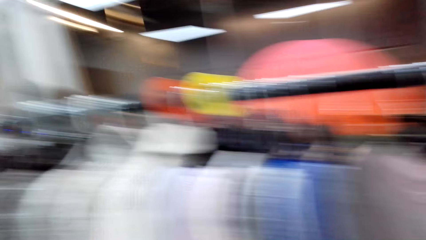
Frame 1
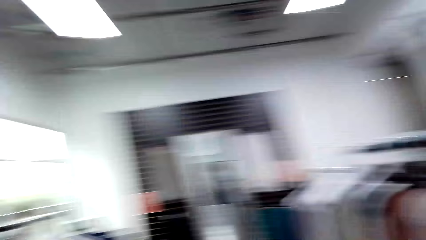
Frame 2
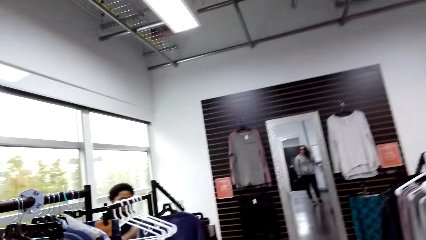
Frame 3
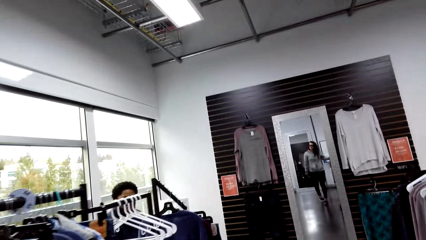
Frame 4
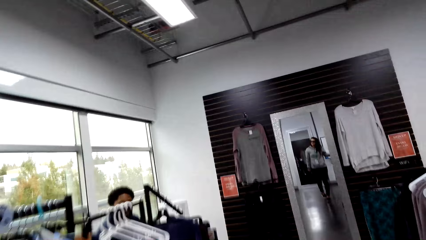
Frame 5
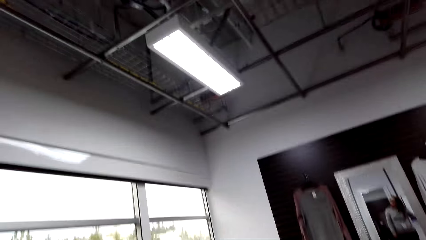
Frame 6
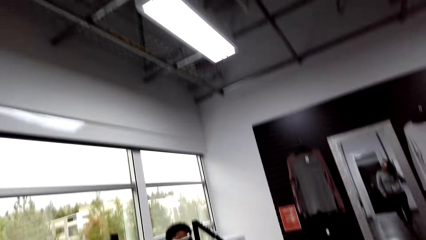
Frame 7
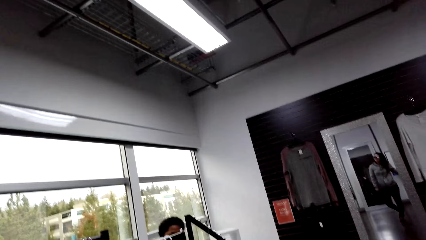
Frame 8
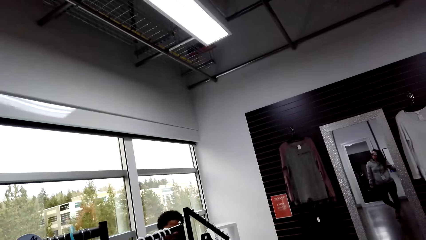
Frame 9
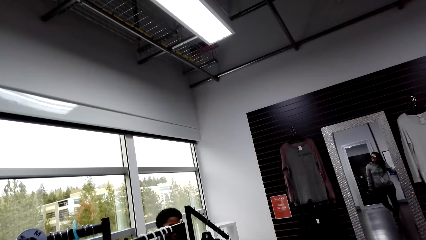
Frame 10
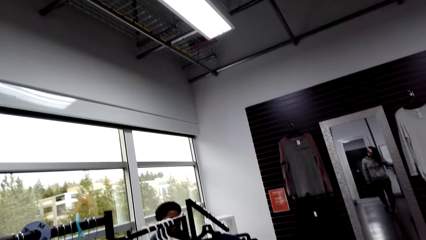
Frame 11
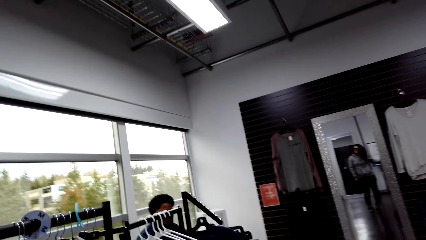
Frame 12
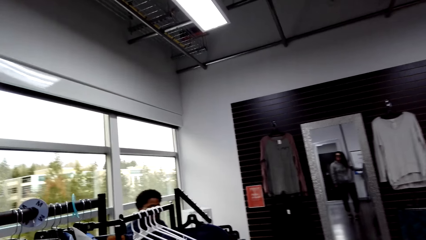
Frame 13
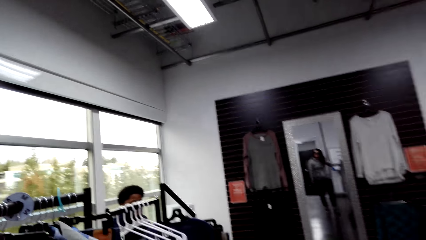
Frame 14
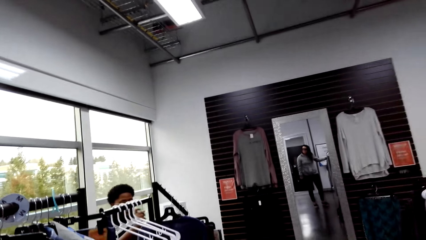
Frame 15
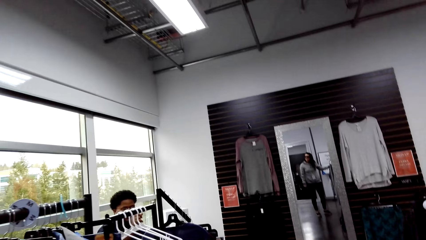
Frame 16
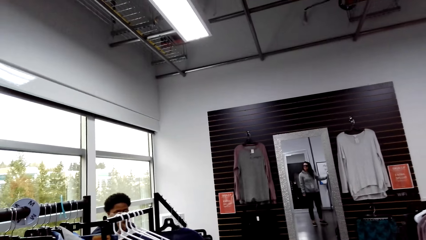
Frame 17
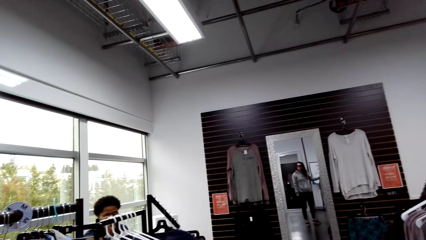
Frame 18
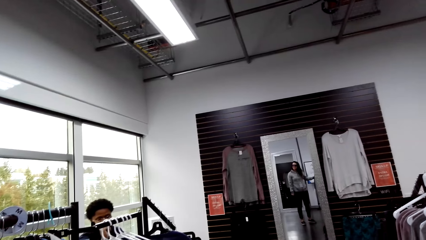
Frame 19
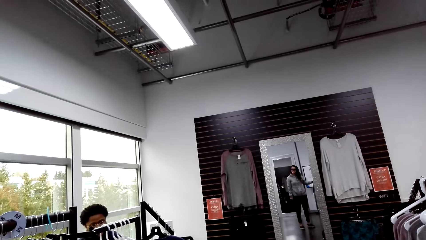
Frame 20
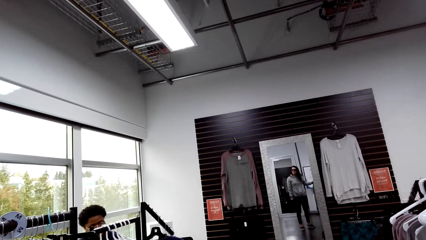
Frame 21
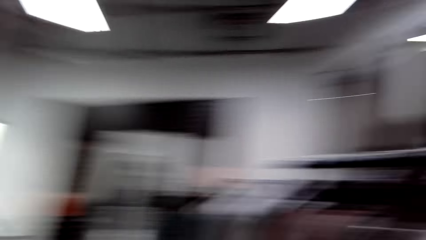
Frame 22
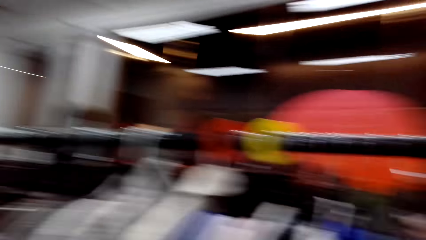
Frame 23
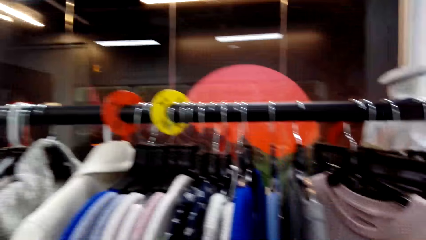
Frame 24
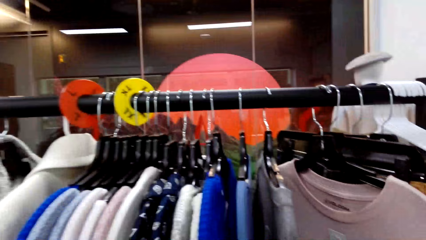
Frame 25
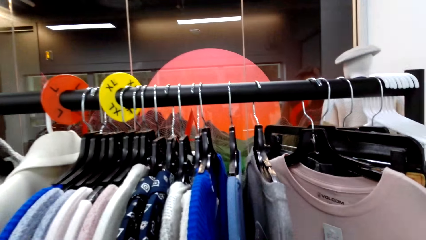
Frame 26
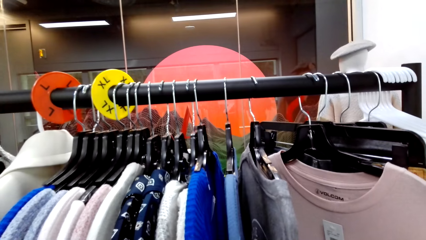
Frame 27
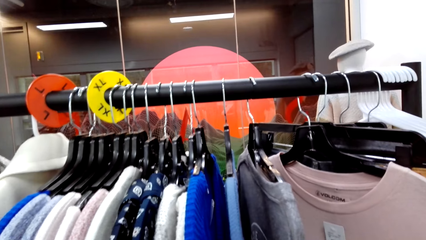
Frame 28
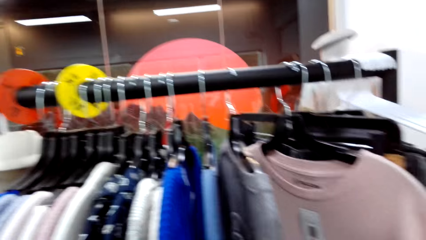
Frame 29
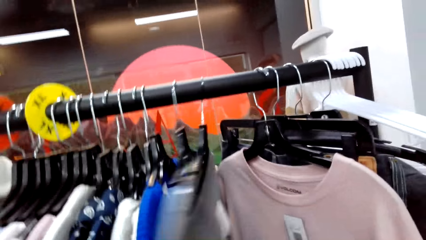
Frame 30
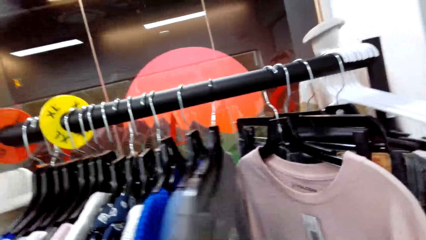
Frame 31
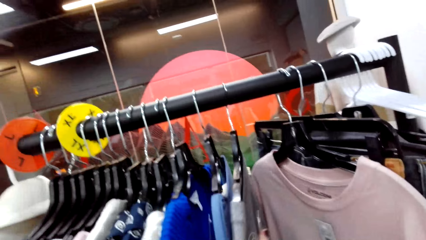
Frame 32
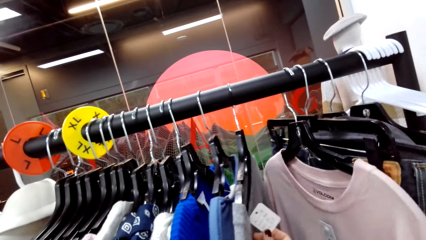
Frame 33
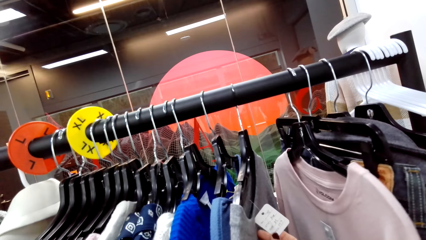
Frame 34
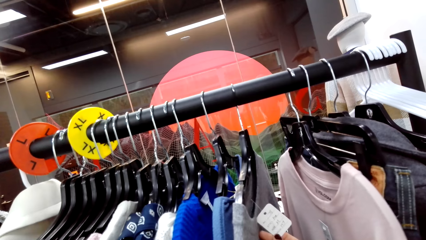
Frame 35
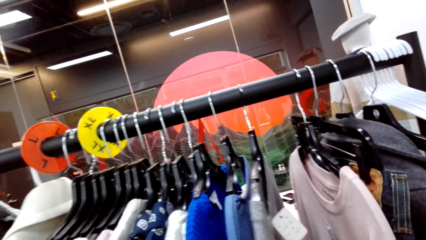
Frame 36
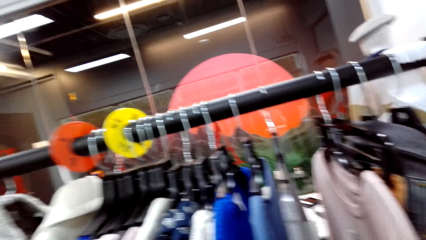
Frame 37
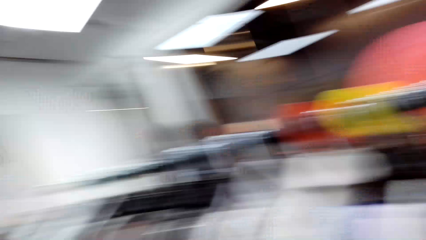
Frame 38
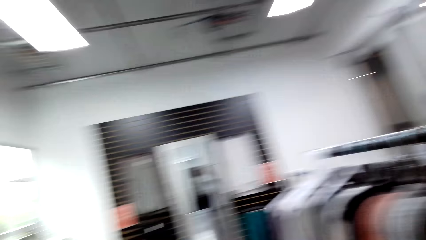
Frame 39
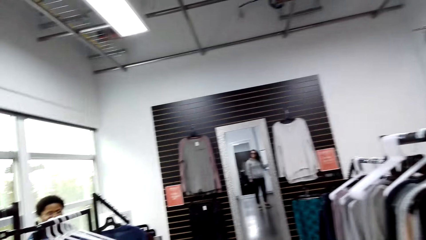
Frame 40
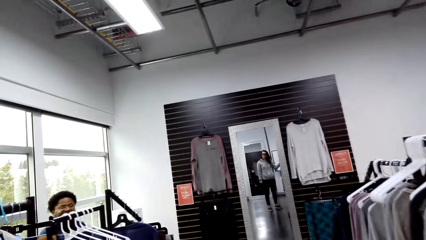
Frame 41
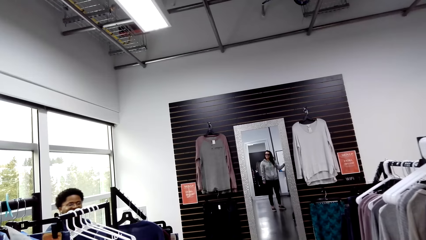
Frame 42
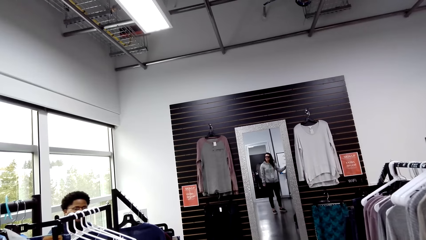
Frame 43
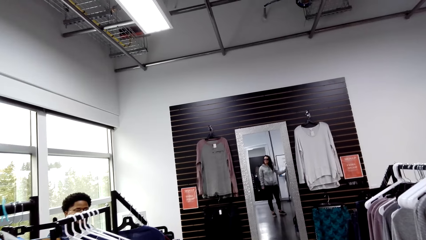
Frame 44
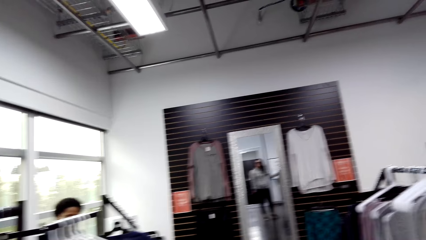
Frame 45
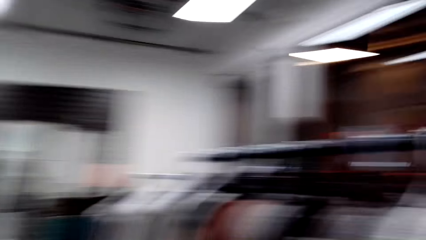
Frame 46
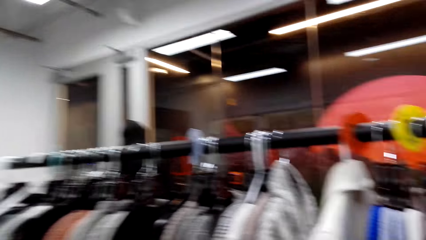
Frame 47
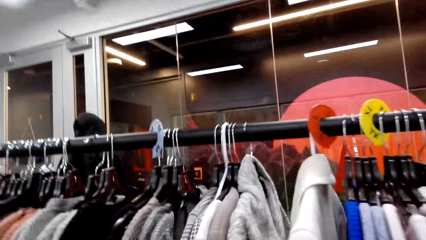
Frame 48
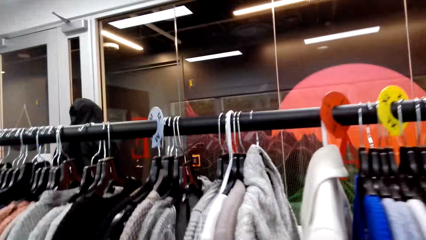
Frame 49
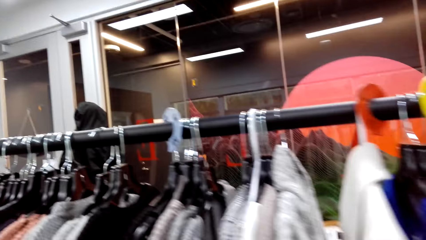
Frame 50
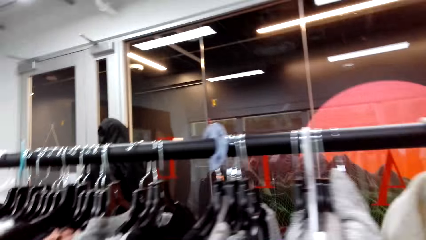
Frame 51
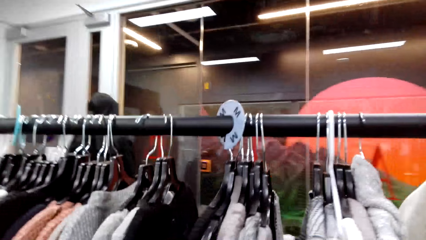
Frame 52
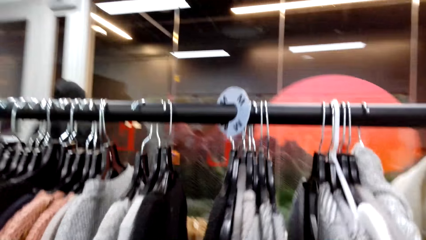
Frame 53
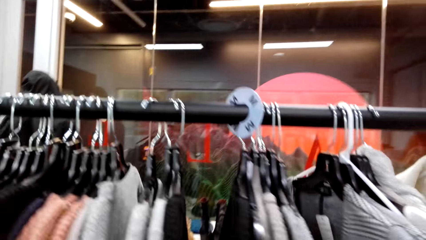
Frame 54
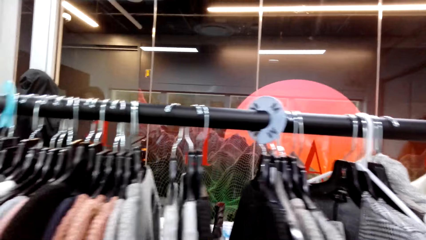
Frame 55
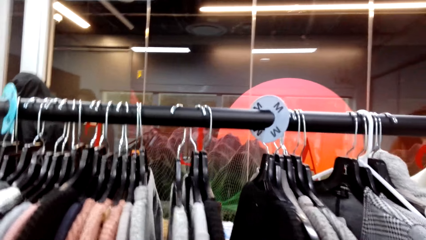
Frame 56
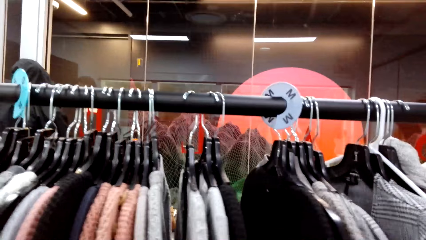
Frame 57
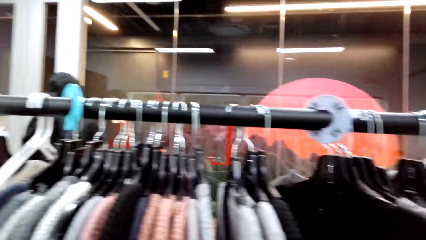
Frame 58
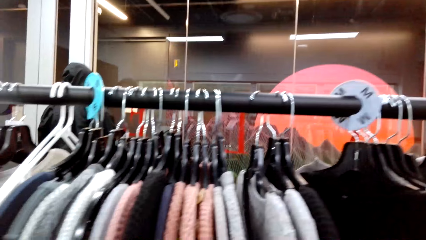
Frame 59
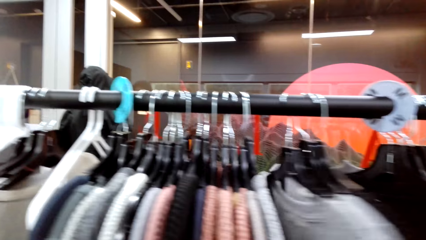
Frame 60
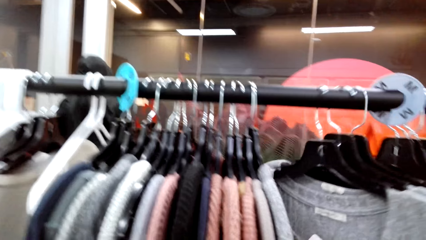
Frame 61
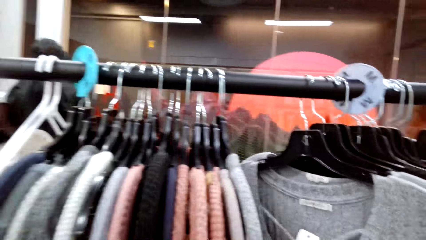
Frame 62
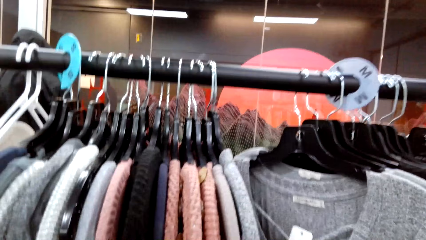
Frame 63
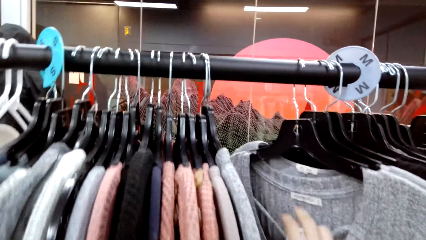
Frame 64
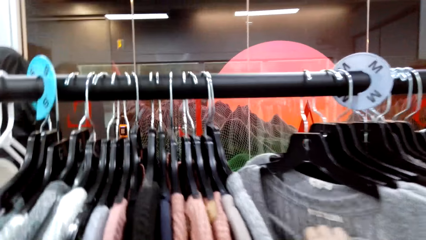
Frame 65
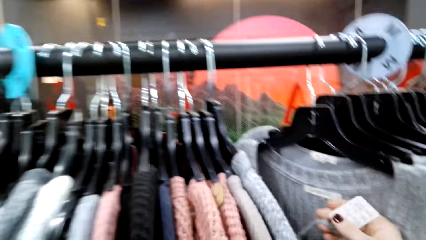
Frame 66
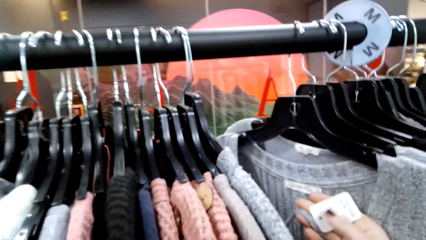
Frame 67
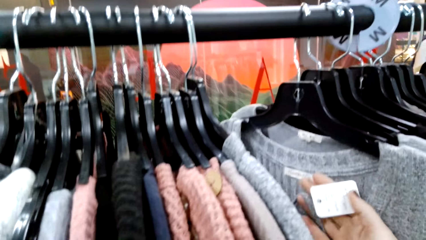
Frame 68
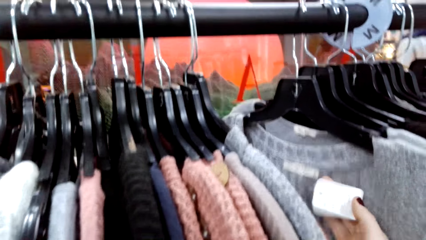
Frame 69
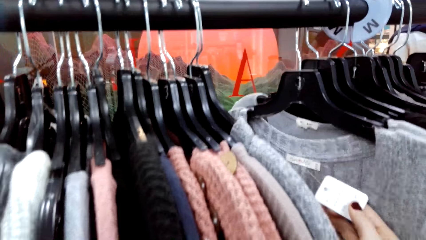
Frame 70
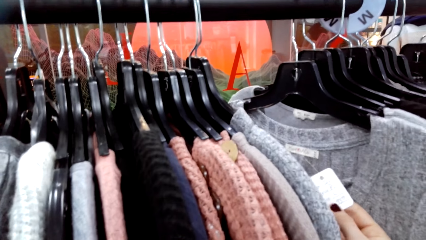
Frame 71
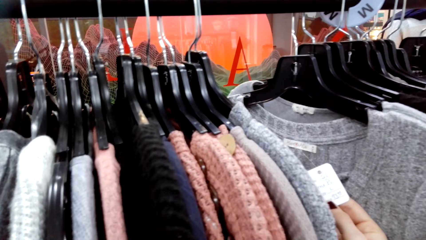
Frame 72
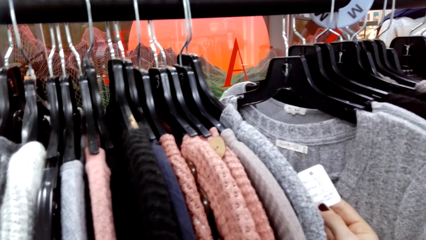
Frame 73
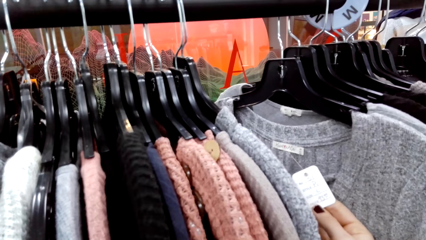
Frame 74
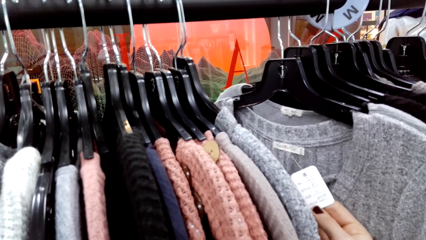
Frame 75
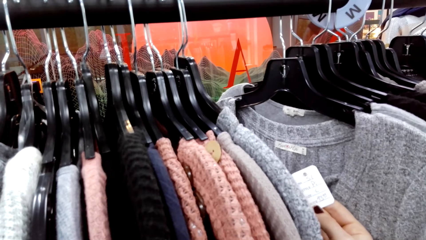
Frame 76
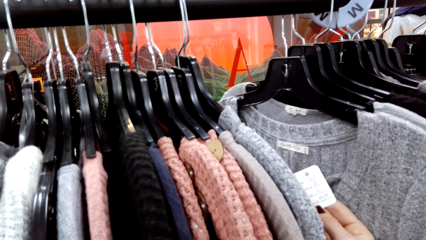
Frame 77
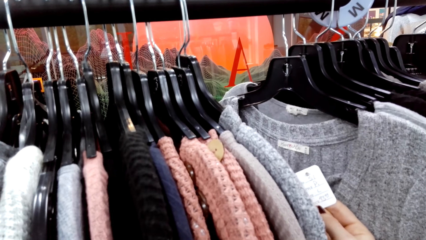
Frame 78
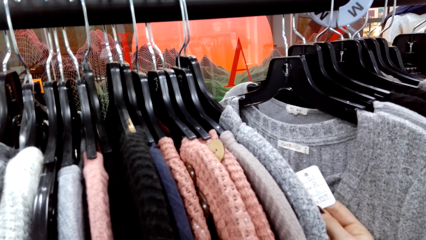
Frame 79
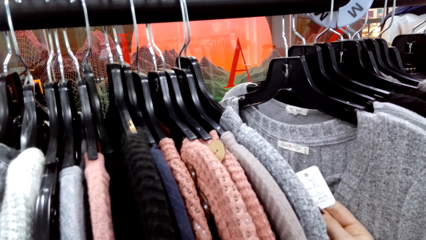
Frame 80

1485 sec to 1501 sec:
The camera wearer interacts with a person. They move clothes on the cloth rack. They walk in the cloth shop. They move clothes on the cloth rack.
